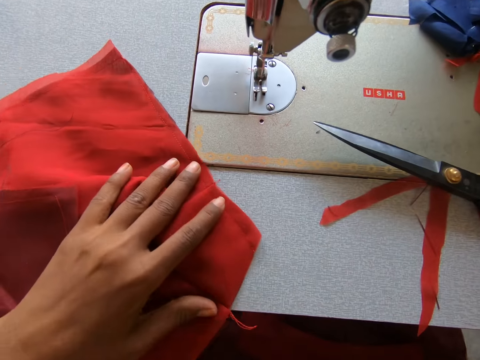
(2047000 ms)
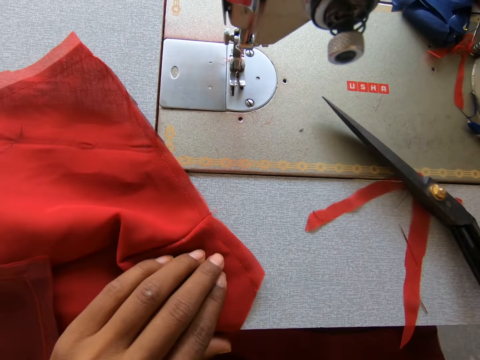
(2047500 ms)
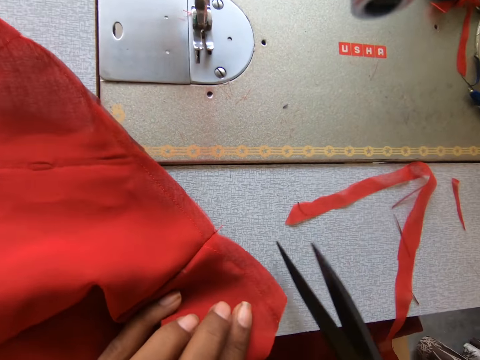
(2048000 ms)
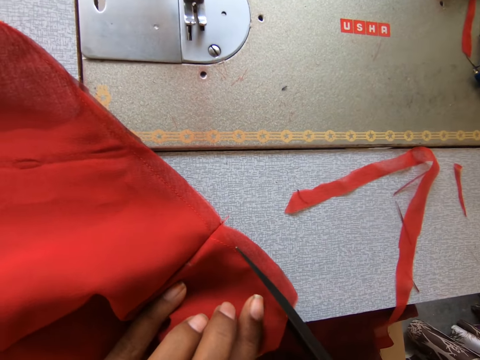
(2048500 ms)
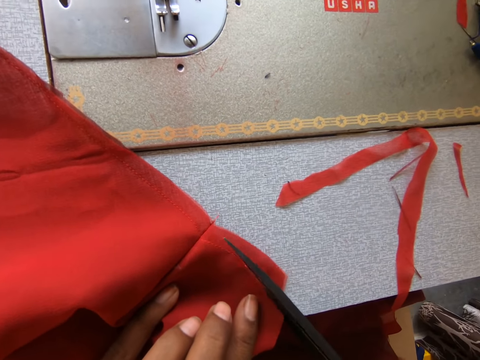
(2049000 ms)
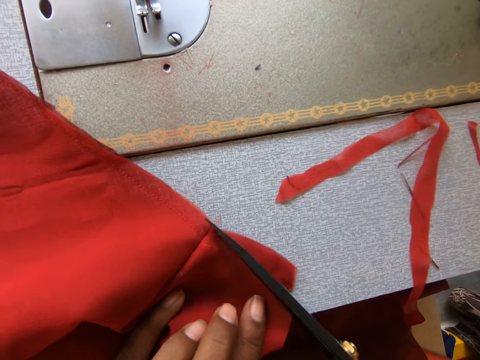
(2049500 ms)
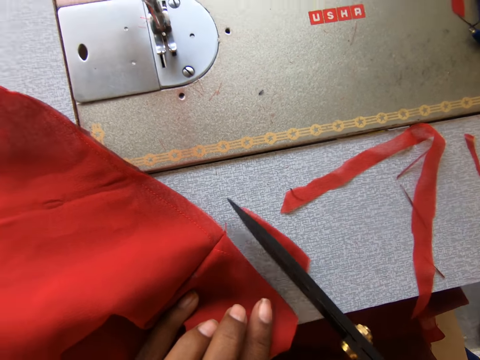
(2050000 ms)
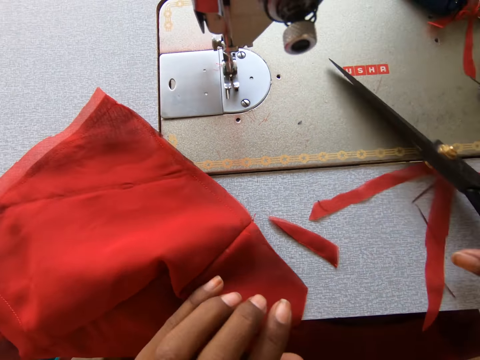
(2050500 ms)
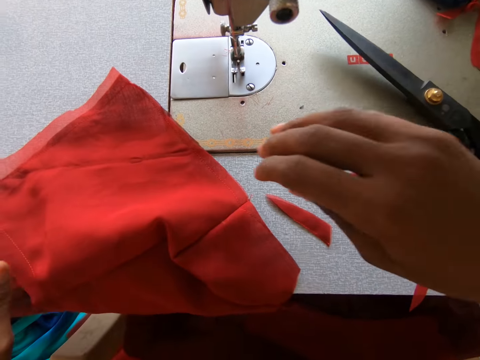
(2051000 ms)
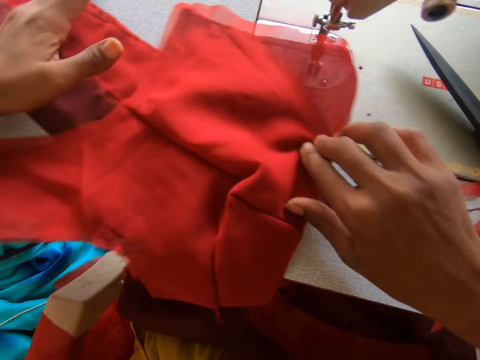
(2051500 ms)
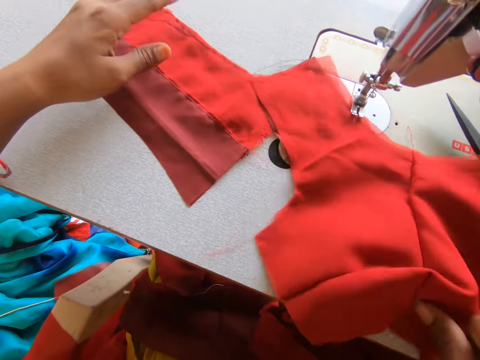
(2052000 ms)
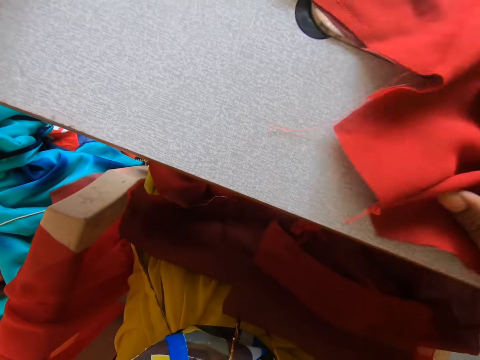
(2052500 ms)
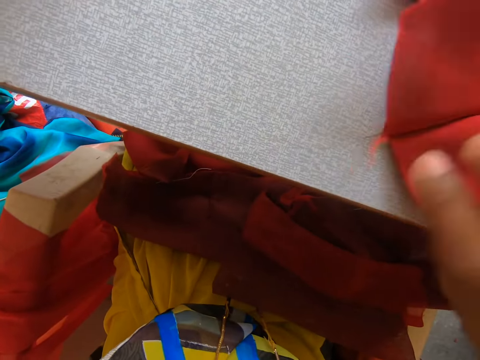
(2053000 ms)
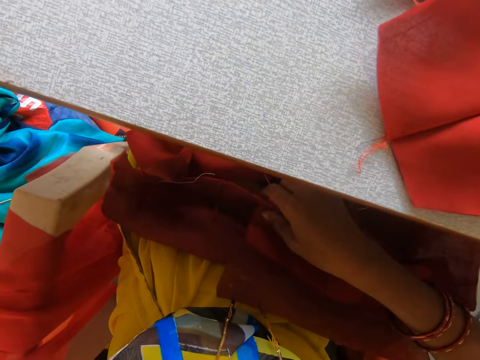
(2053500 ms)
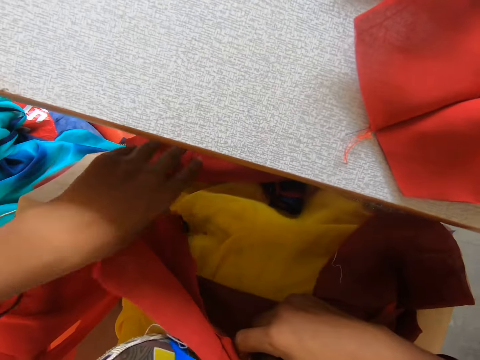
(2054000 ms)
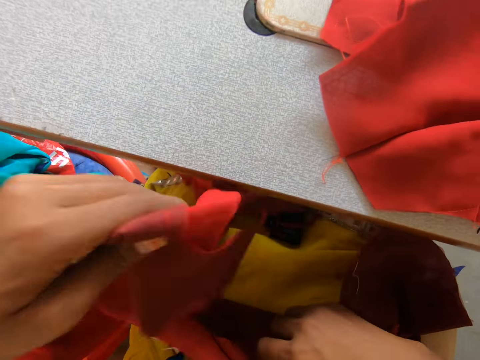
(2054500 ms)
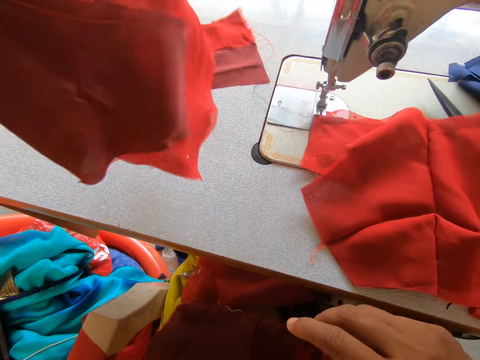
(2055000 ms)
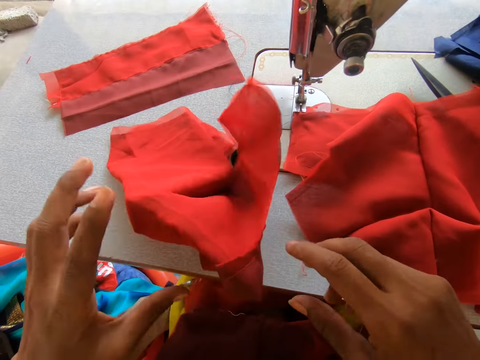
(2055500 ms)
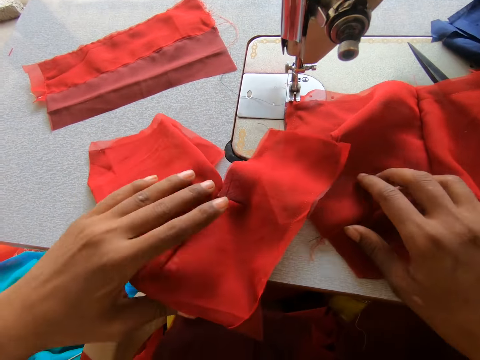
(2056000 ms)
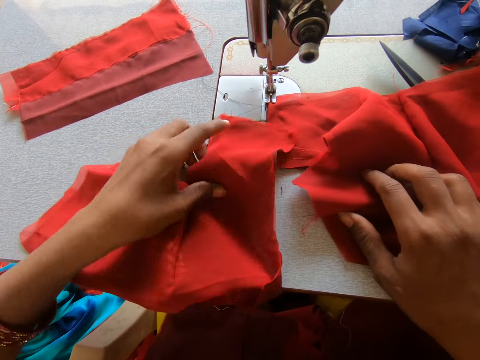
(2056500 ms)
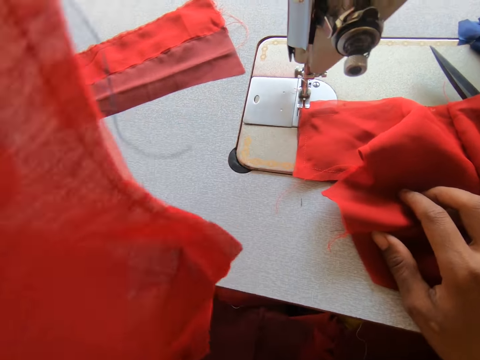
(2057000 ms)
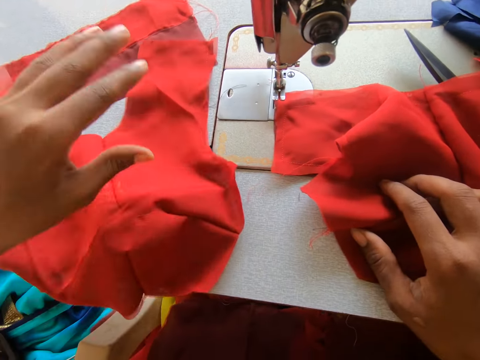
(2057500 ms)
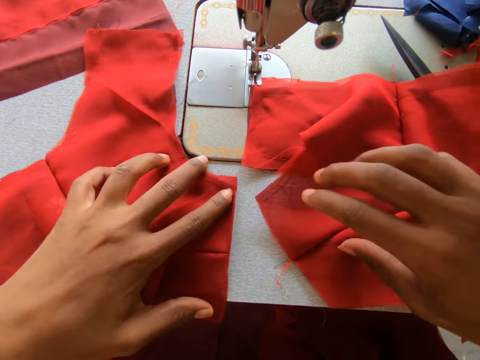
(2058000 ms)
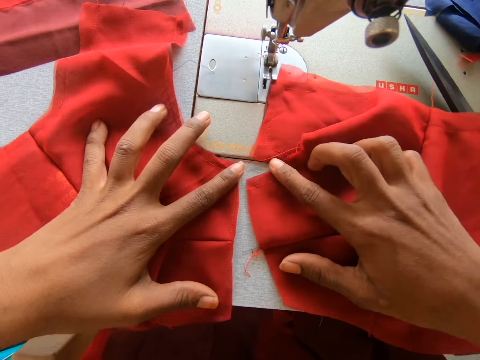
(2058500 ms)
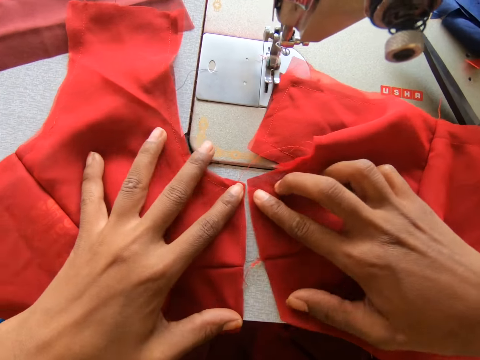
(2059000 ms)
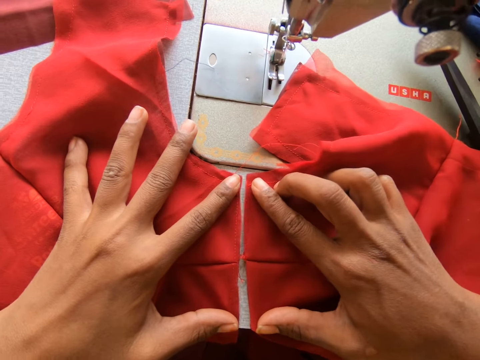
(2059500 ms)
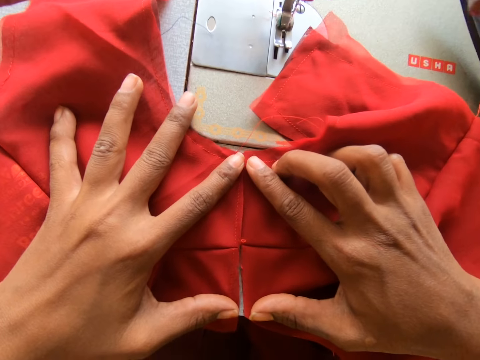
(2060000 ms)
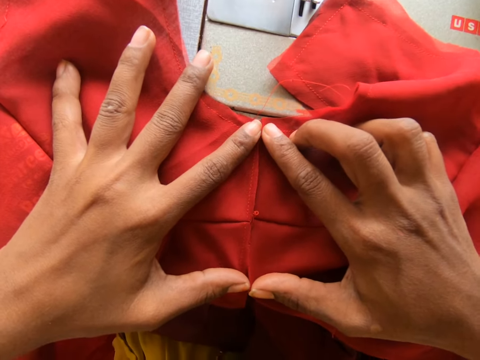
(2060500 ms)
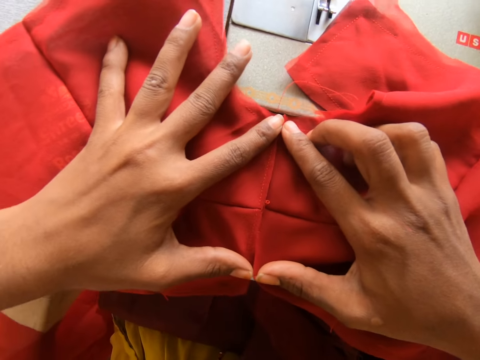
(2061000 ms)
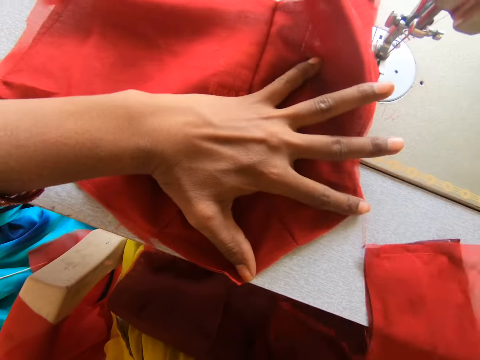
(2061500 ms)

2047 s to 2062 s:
The camera wearer trims the edges of the fabric. They place the scissors on top of the sewing machine. They hold the fabric. They pick a piece of cloth from the box. They join the two fabrics.

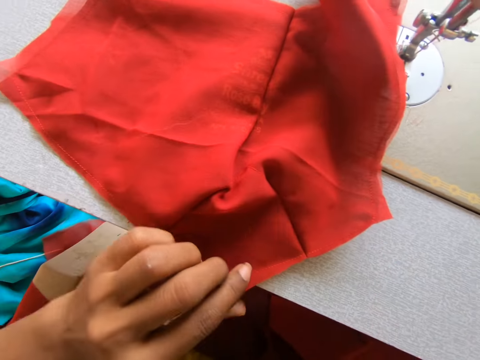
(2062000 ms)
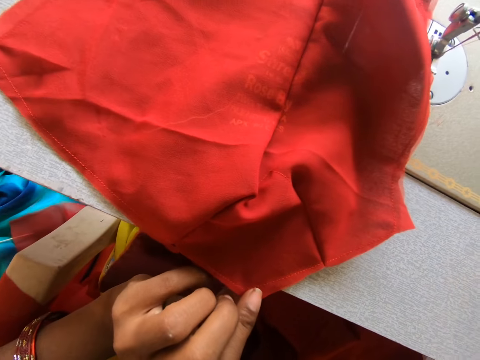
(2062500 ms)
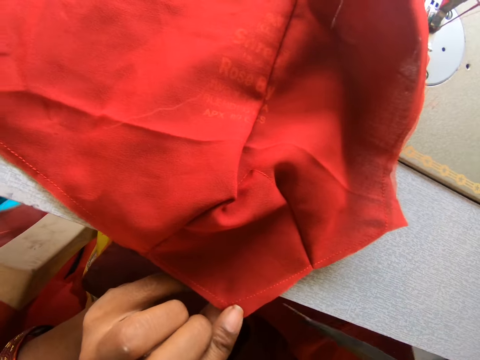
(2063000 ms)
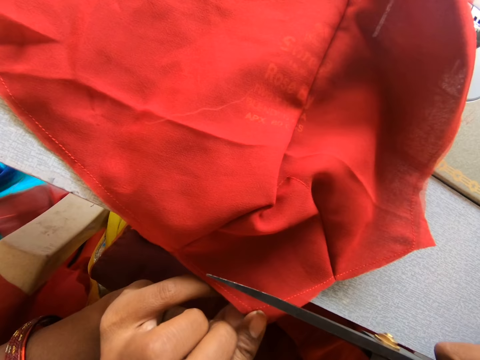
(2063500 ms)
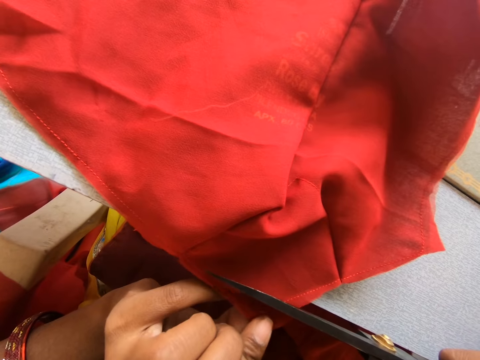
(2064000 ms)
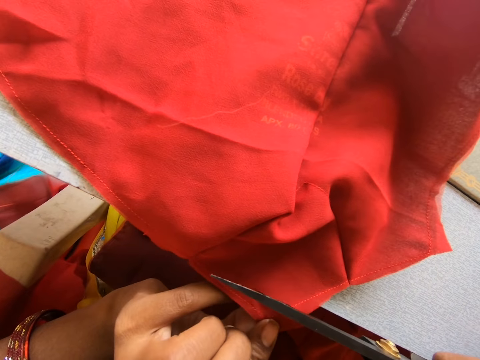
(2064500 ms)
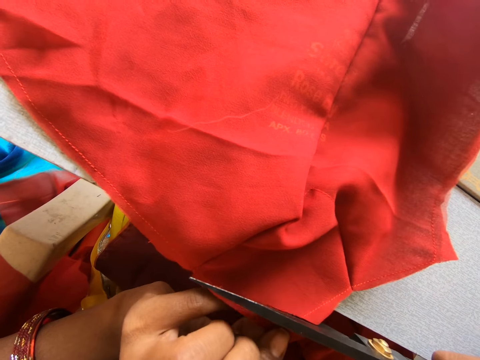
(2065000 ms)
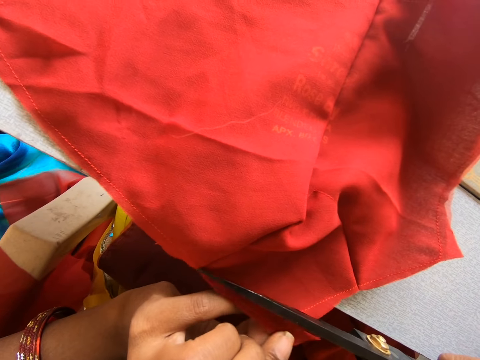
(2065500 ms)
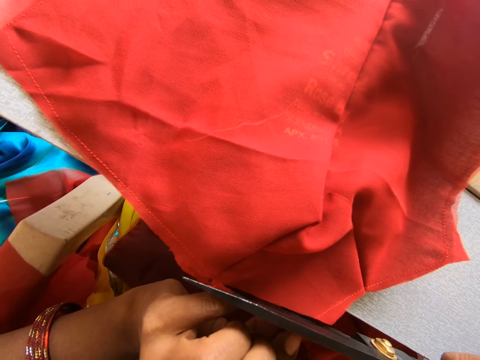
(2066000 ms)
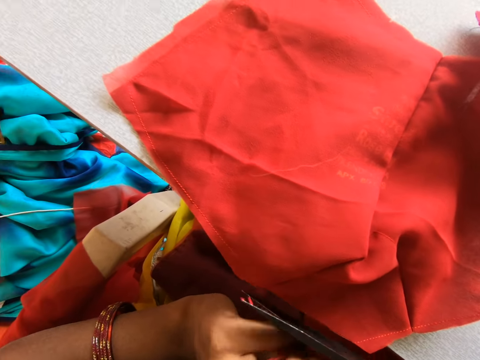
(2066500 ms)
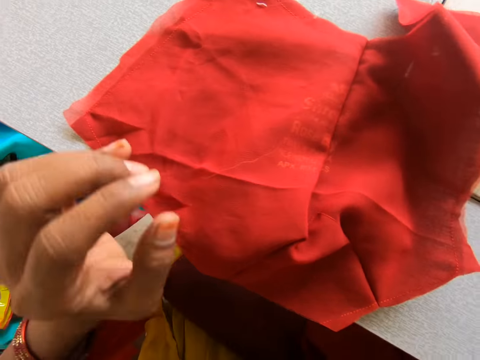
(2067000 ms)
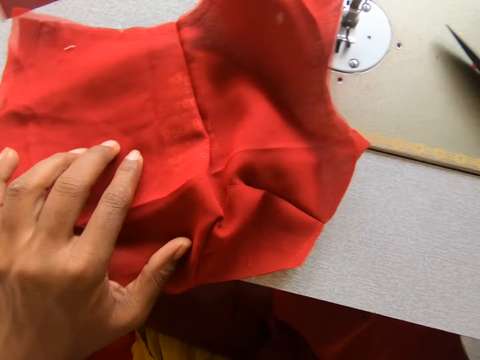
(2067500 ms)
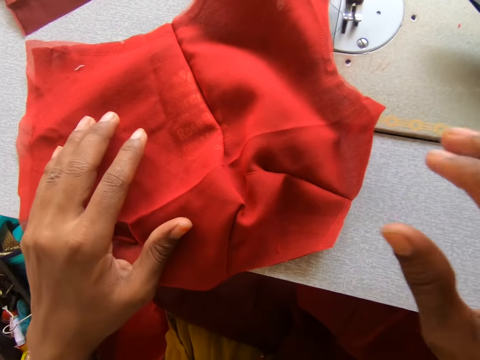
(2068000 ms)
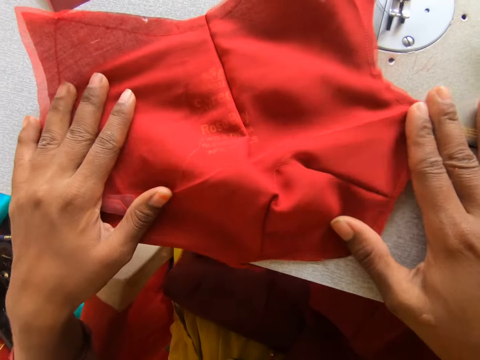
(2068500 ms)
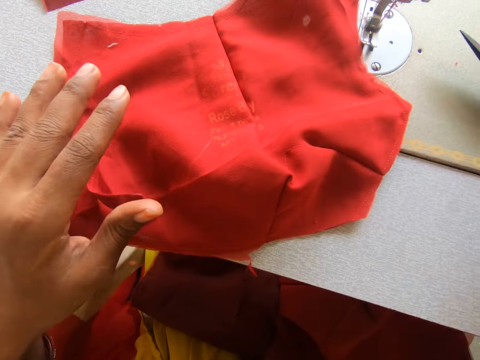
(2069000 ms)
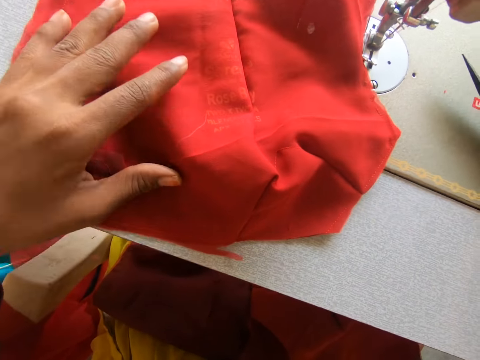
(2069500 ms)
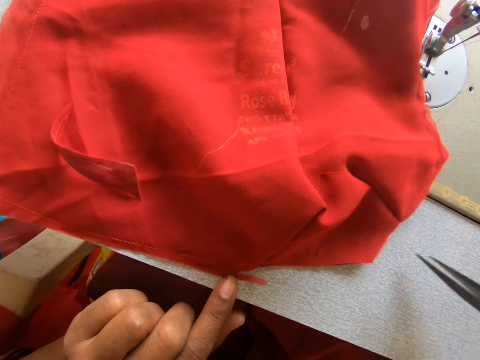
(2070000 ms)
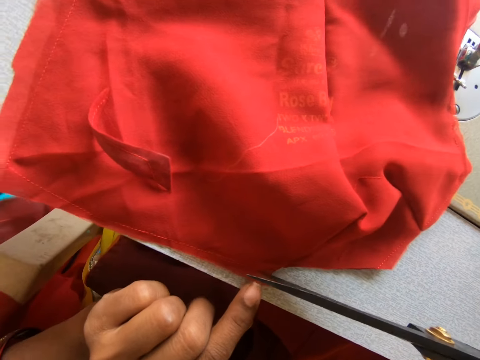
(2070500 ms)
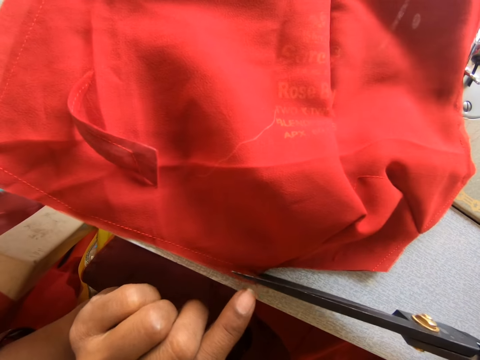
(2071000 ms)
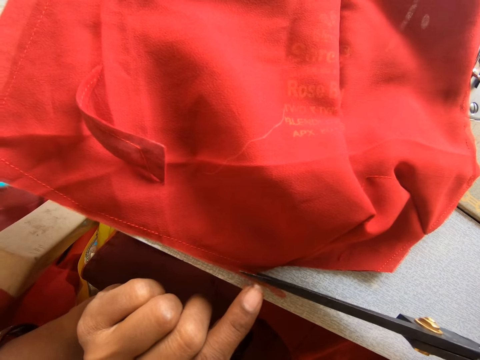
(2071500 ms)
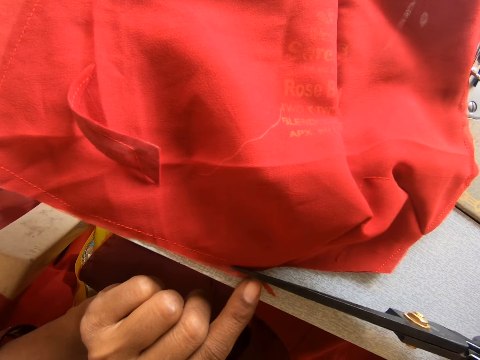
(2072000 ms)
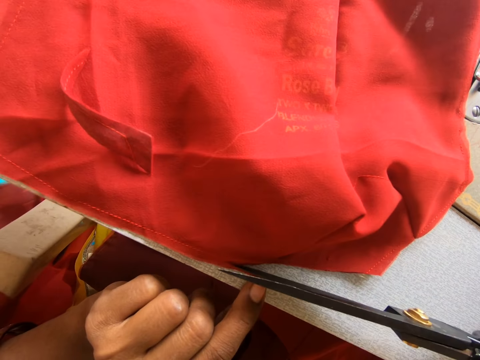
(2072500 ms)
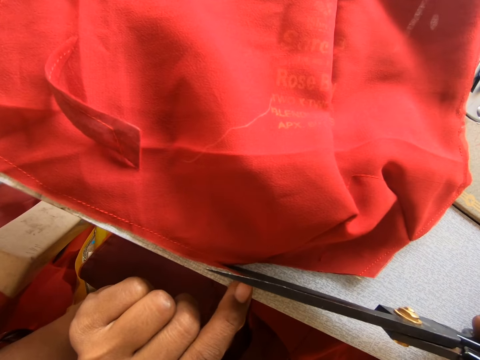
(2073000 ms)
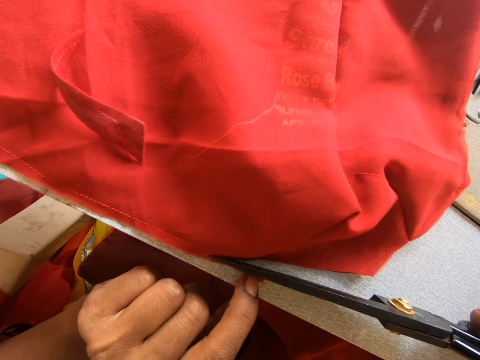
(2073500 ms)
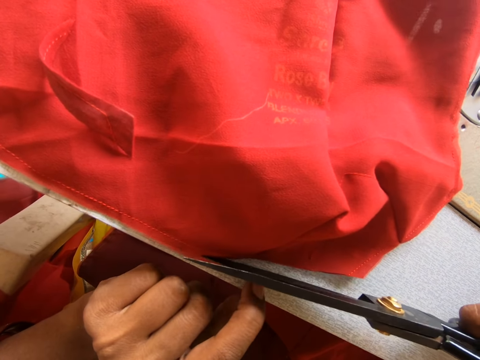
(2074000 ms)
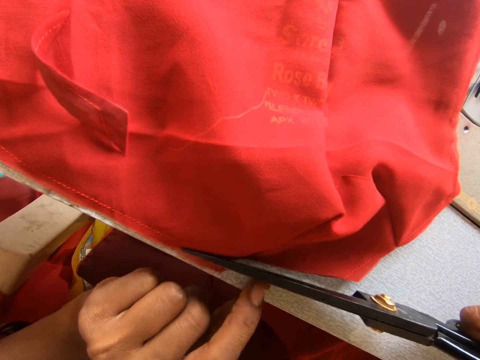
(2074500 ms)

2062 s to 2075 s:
The camera wearer removes the other fabric. They cut the fabric. They put the scissors on top of the sewing machine. They stretch the fabric. They trim the fabric.
